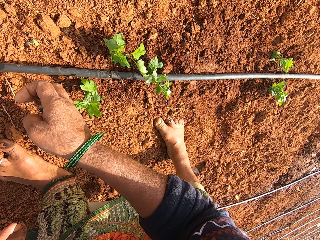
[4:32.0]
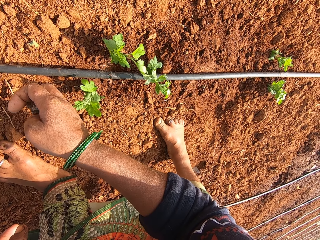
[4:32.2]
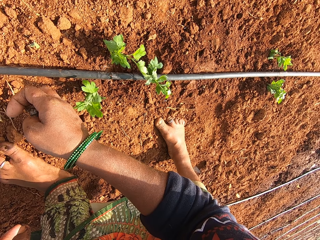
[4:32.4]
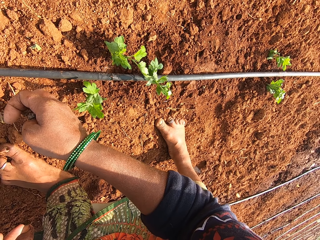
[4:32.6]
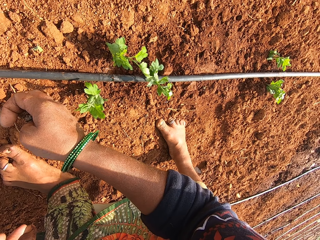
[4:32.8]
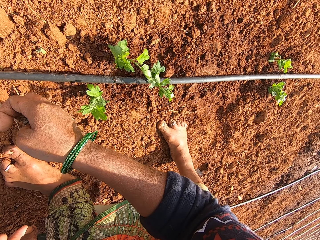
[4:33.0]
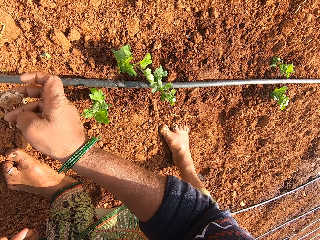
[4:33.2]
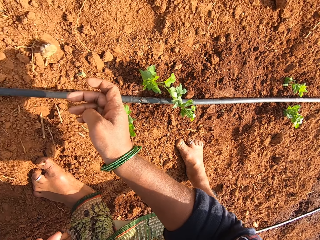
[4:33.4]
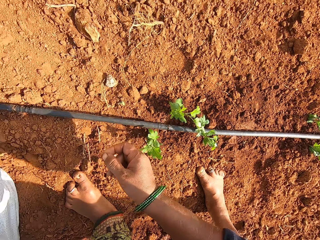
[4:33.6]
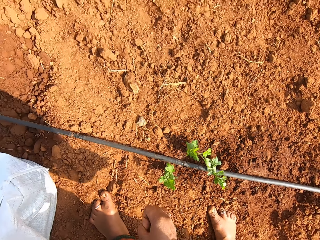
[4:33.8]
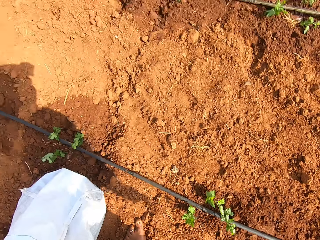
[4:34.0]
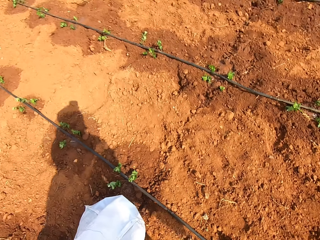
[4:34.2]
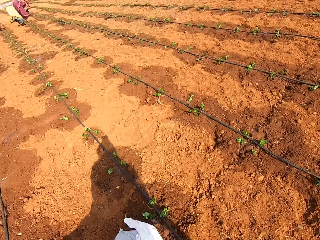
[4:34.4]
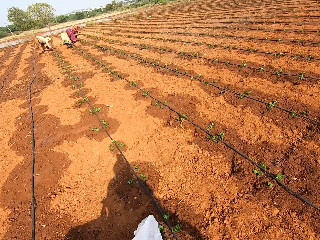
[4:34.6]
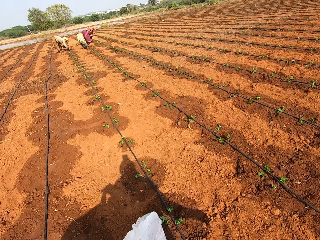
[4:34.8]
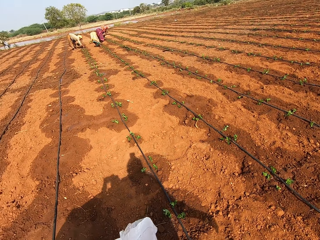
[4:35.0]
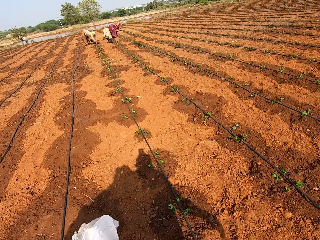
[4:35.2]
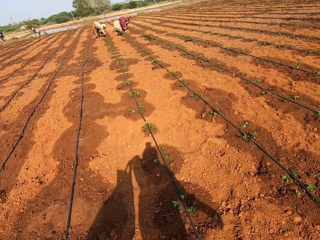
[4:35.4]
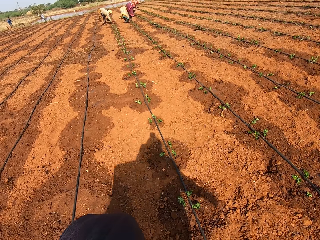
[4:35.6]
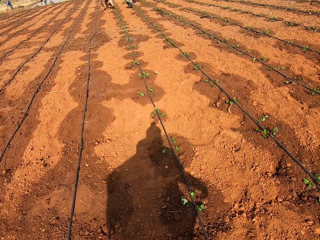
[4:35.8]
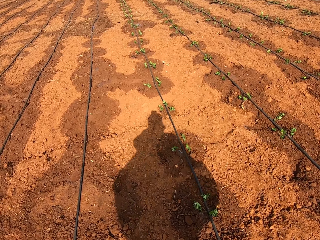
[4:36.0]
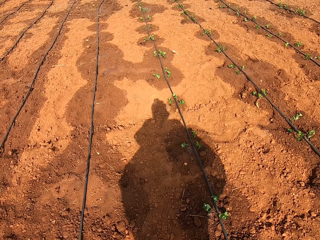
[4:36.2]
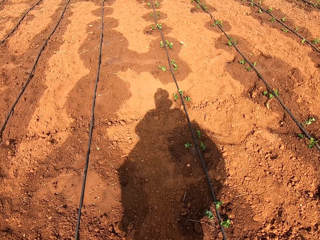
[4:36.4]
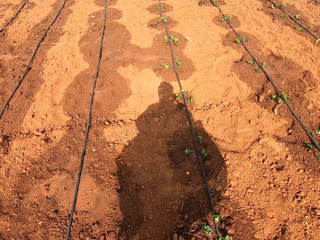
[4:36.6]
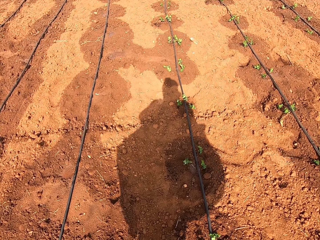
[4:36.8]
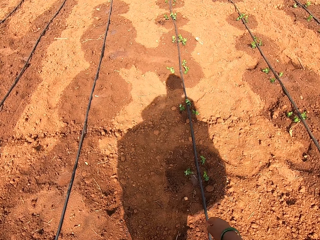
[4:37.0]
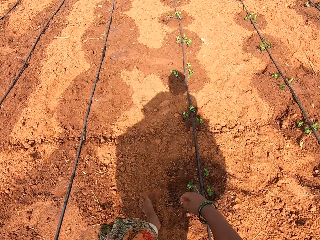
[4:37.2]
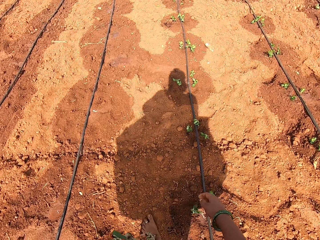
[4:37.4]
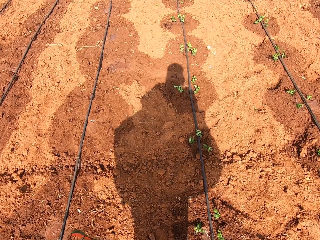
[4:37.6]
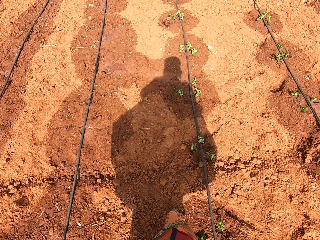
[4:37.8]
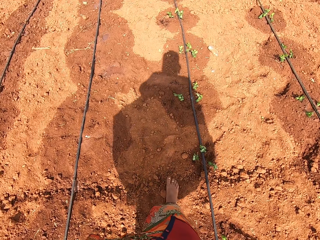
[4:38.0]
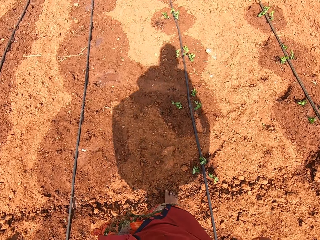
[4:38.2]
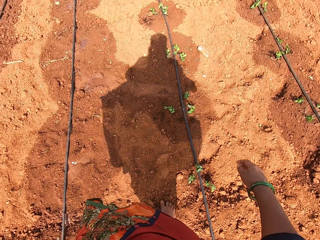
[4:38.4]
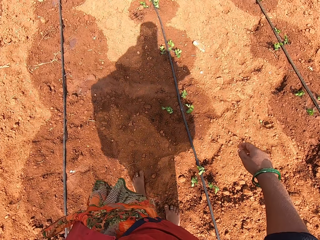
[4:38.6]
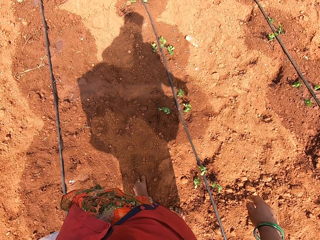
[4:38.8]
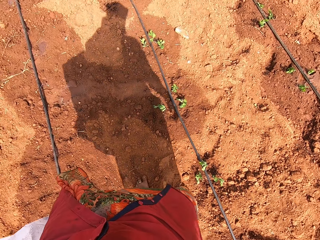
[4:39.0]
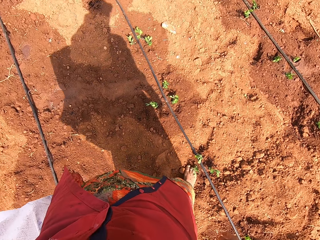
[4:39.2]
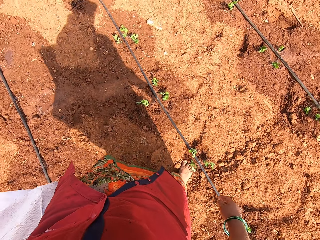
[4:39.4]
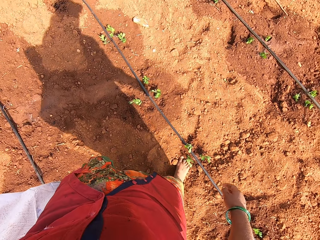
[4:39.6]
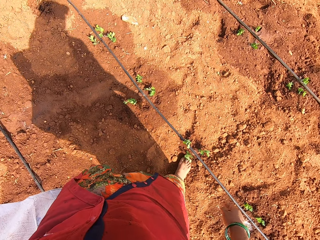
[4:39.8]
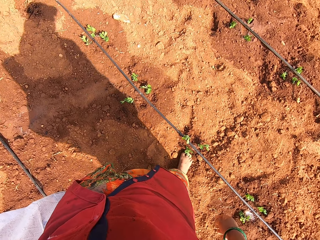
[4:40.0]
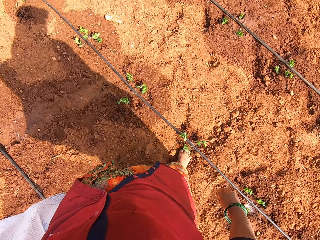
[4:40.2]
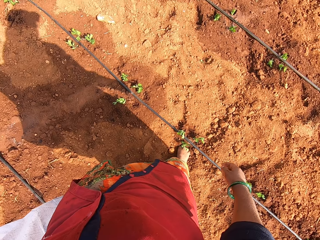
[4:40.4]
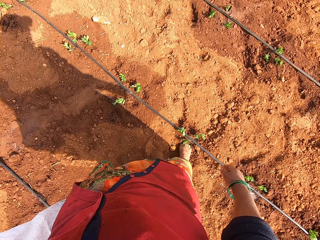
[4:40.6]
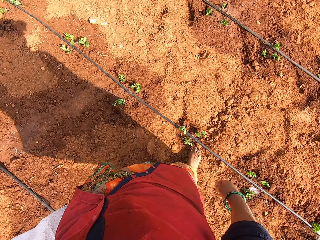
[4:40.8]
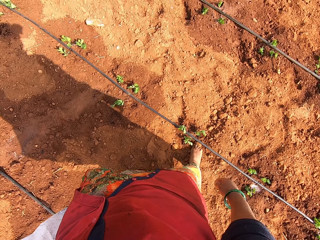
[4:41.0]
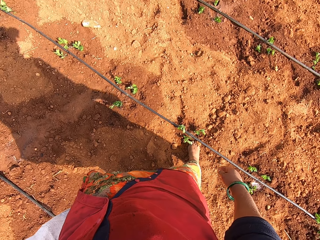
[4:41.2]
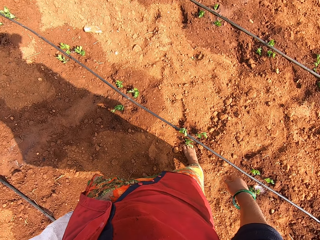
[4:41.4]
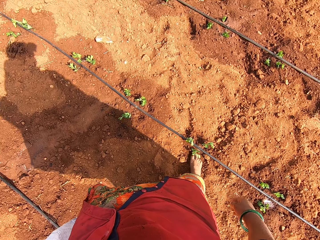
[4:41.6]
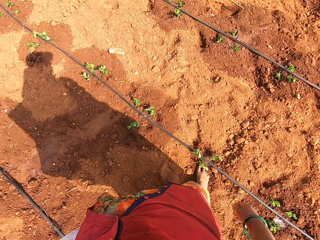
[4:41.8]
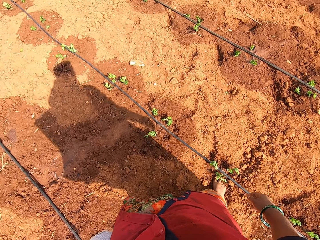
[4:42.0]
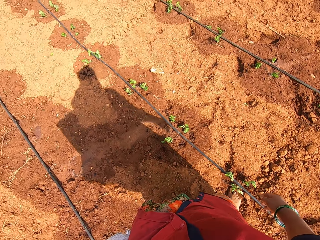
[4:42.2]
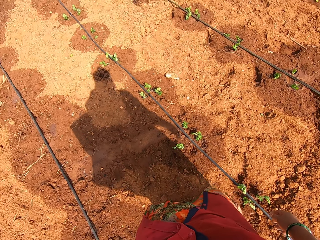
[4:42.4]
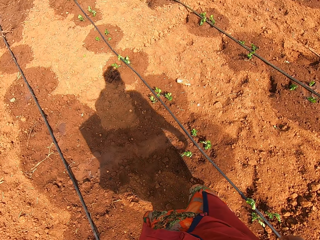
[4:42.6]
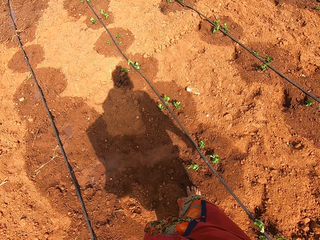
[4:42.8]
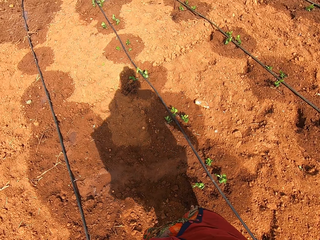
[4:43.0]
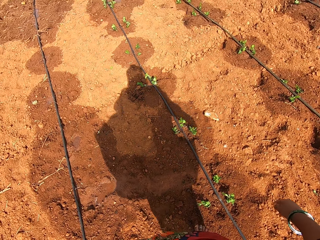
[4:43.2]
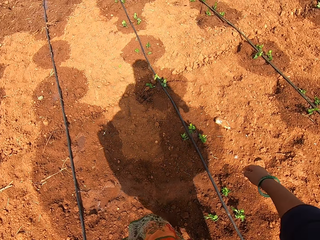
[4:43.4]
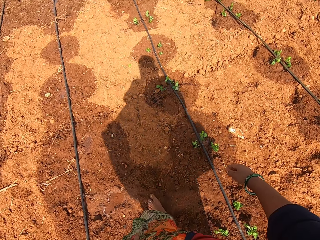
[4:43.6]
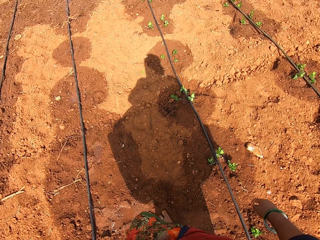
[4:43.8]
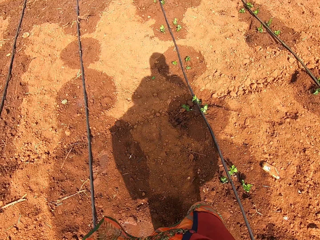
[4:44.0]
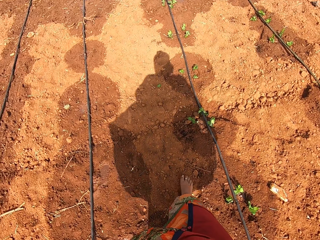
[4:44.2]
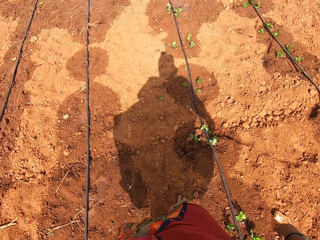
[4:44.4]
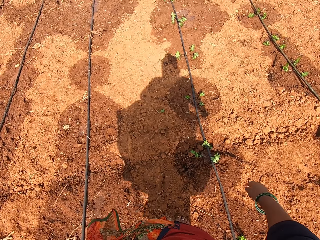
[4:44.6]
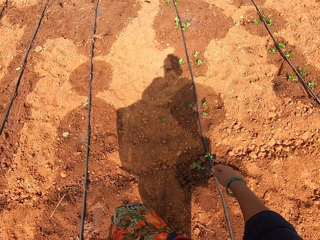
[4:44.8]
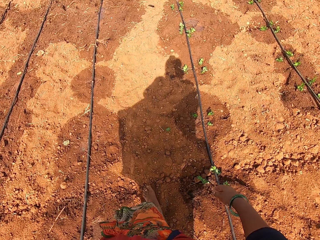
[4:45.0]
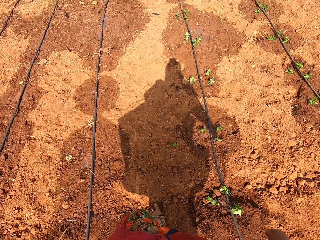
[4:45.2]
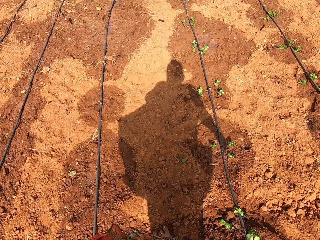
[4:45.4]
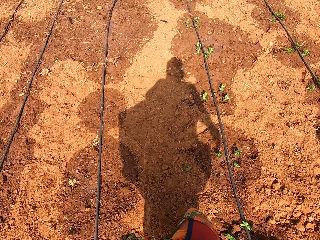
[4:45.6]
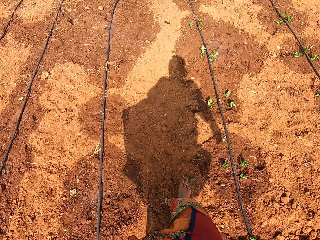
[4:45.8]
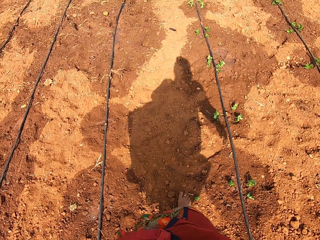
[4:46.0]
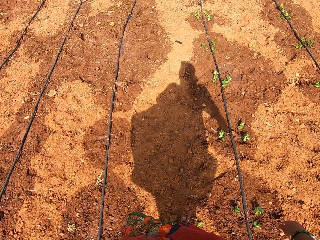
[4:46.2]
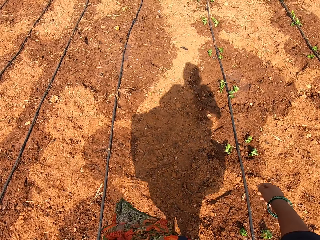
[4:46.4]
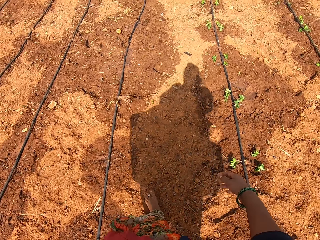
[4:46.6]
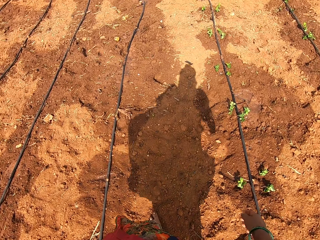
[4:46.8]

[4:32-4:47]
The camera wearer throws a stone with the right hand. They lift a sack with the left hand. They walk around the farm. They adjust a seedling on the ground with the right leg. They look around the farm. They put soil on the seedling with the right leg. They walk around the farm.

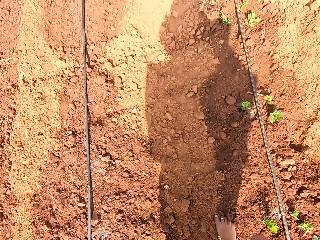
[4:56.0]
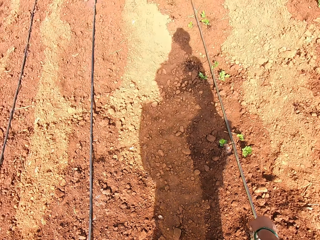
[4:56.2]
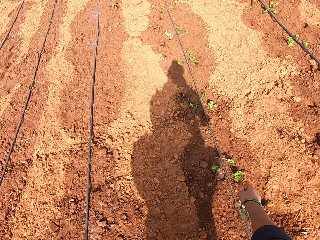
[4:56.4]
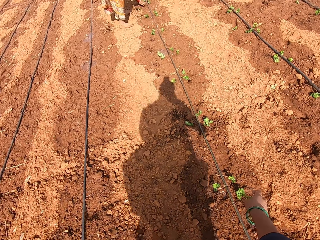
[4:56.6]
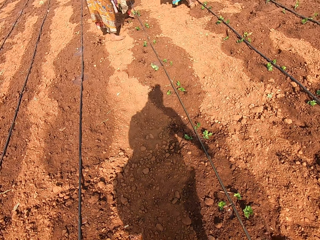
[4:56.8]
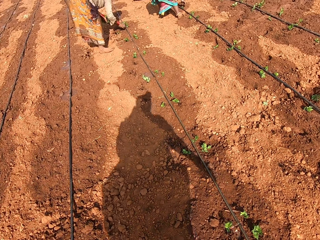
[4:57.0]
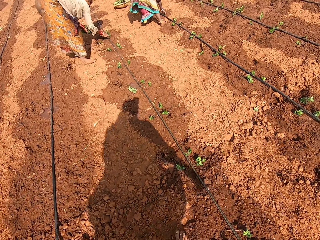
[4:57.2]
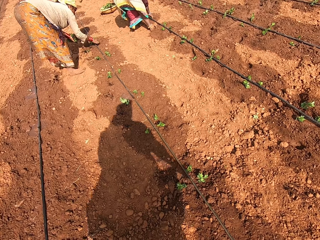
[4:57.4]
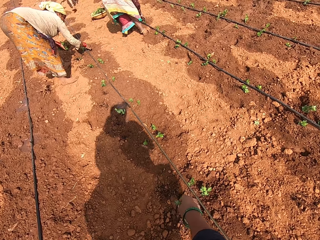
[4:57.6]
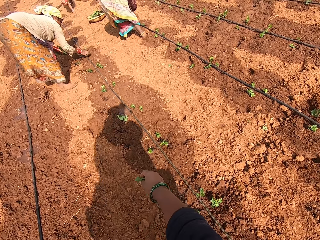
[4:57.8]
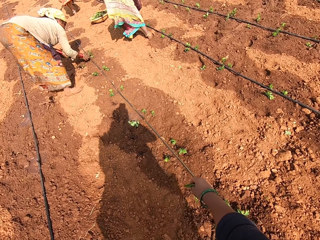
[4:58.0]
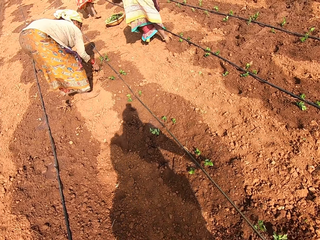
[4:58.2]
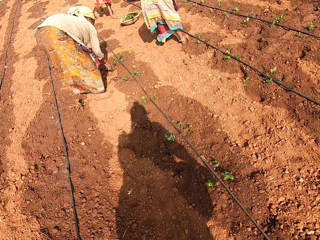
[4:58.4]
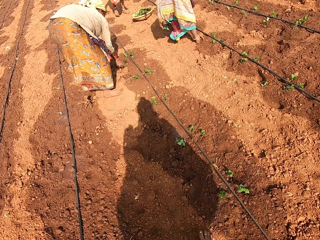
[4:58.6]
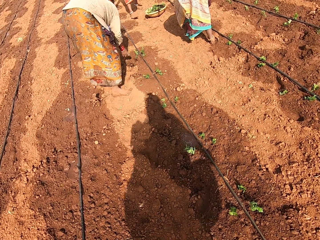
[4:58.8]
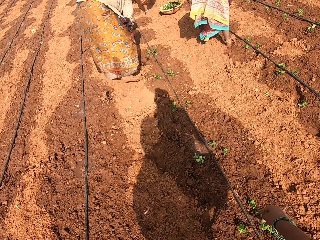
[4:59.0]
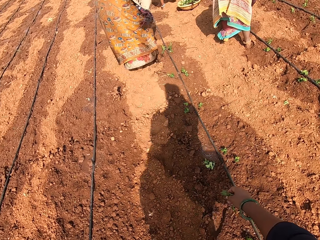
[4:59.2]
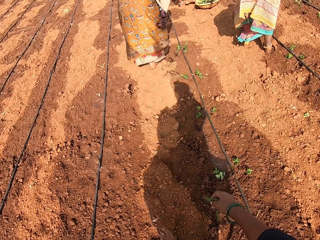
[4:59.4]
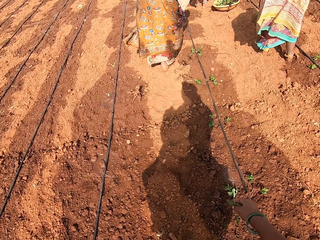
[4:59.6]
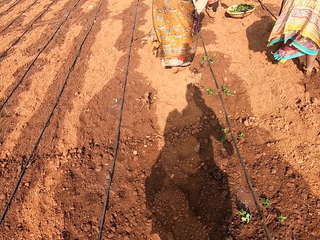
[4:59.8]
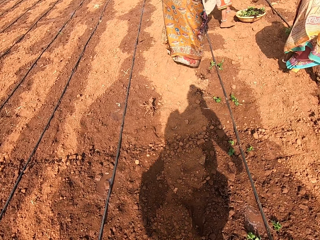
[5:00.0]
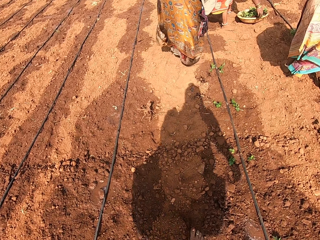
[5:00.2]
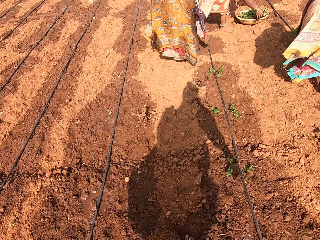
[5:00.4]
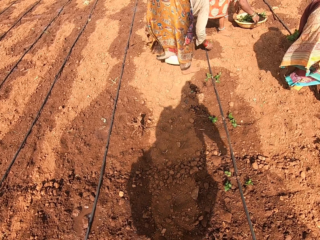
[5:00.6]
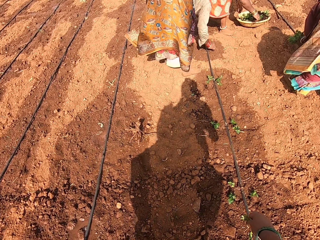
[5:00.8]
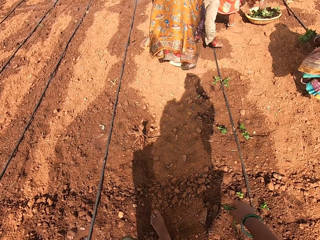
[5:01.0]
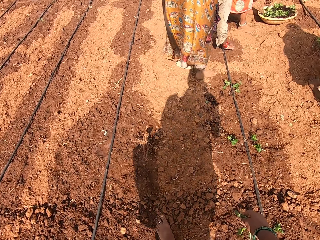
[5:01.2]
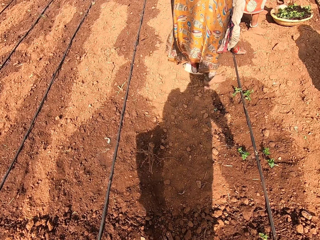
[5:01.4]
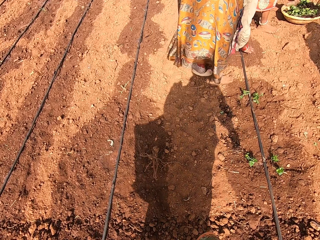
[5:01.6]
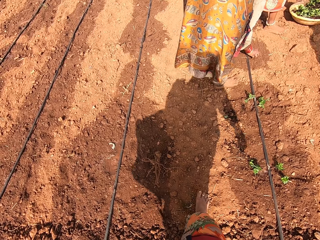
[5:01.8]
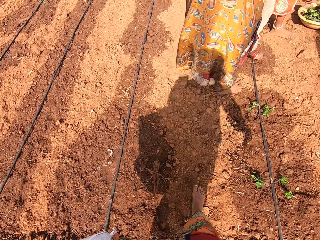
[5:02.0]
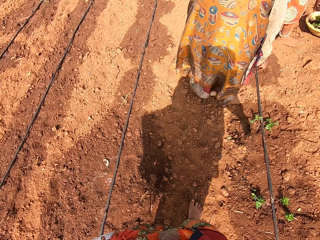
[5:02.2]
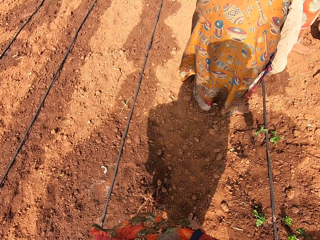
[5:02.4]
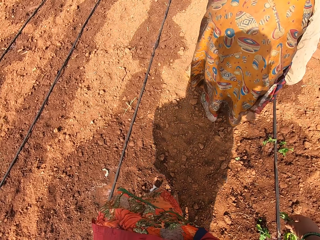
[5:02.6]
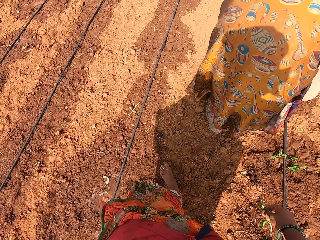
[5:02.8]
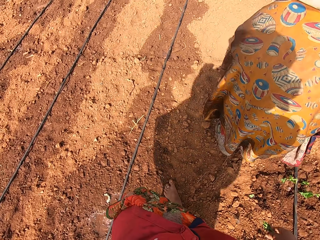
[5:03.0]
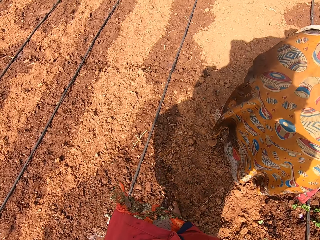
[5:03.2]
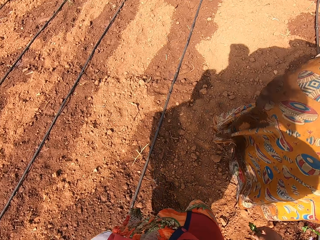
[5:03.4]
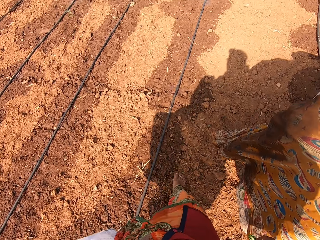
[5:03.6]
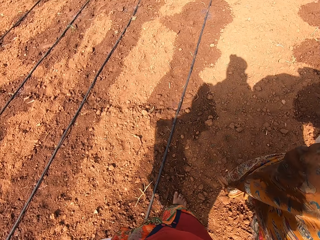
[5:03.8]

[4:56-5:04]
The camera wearer picks a seedling fallen on the farm. They uproot the plant. They carry the seedling and walk around. A lady plants seedlings in the farm. Another lady plants seedlings in the farm. A third lady picks seedlings in a basin on the farm.
